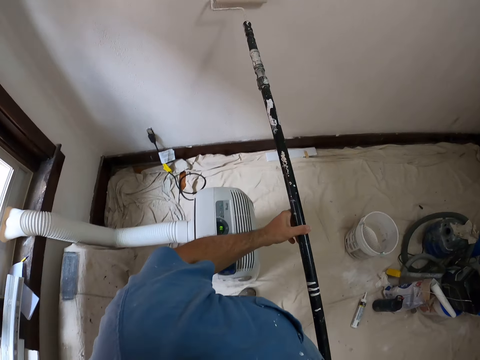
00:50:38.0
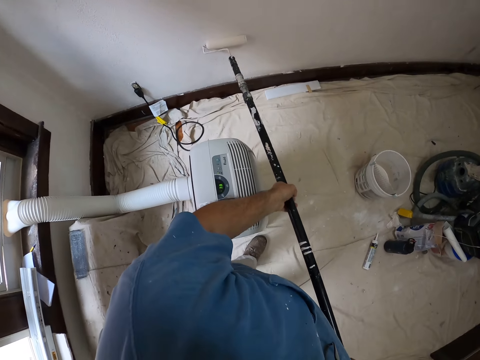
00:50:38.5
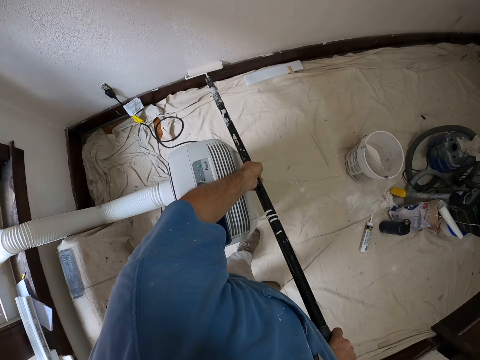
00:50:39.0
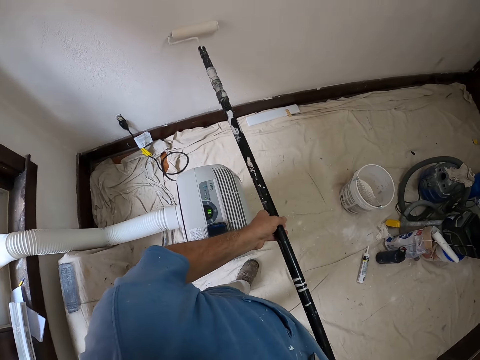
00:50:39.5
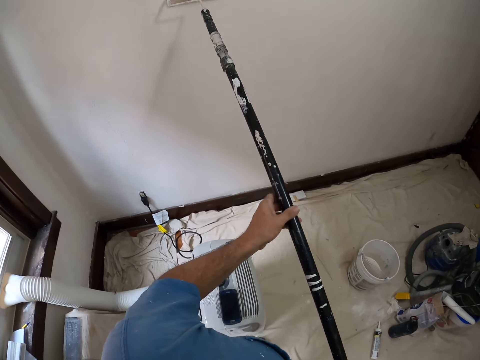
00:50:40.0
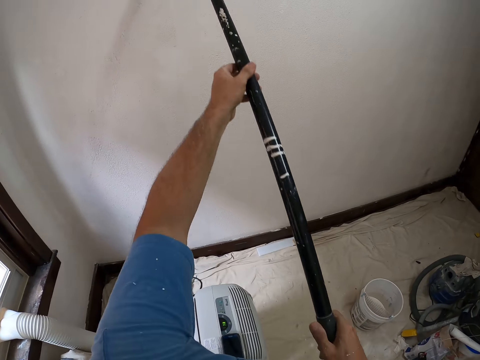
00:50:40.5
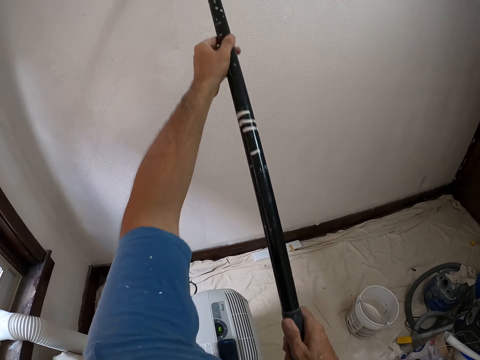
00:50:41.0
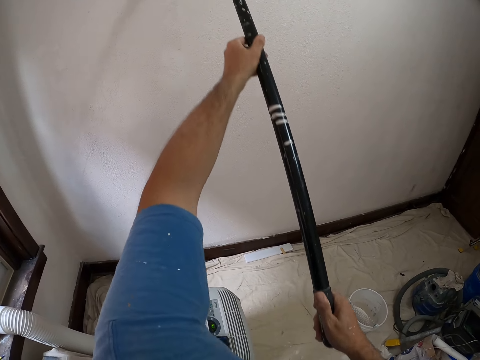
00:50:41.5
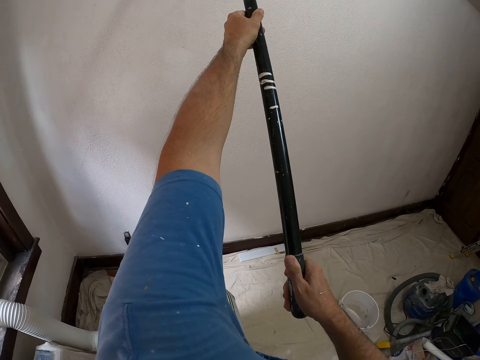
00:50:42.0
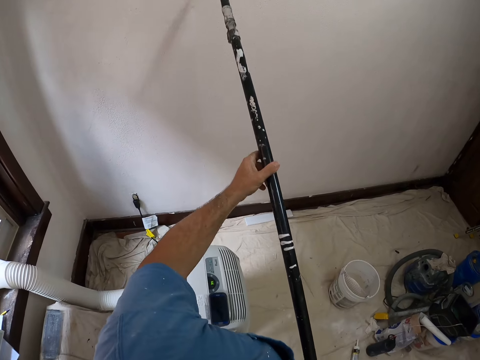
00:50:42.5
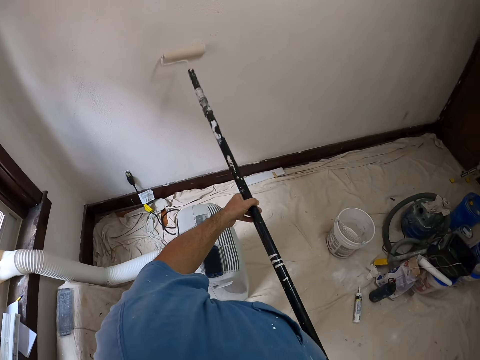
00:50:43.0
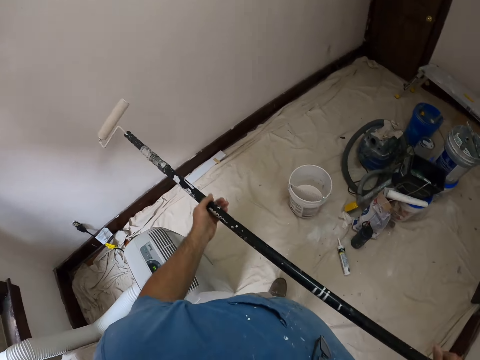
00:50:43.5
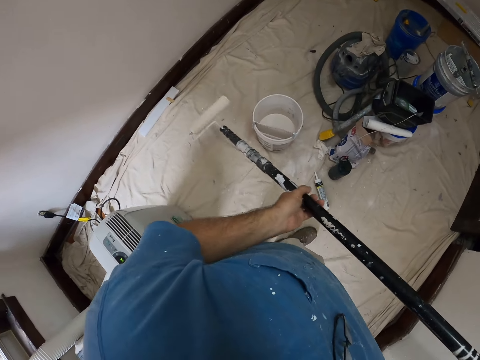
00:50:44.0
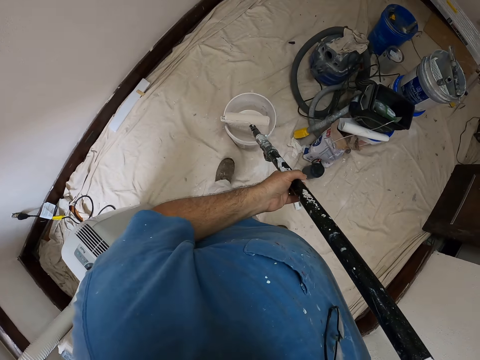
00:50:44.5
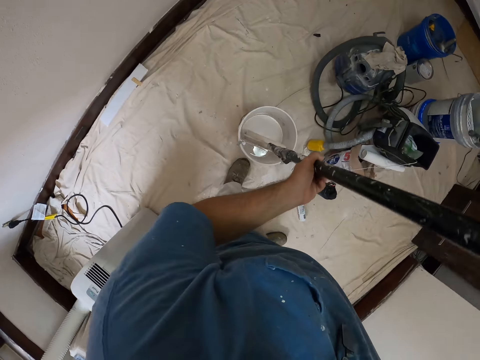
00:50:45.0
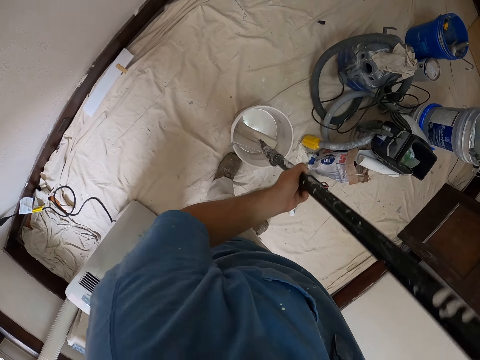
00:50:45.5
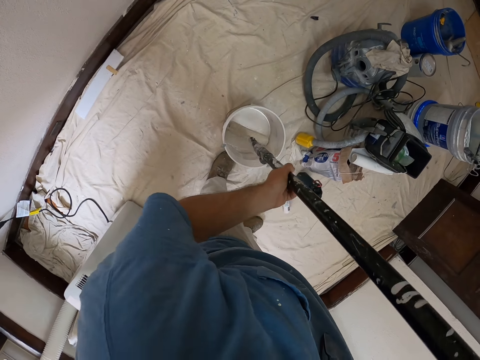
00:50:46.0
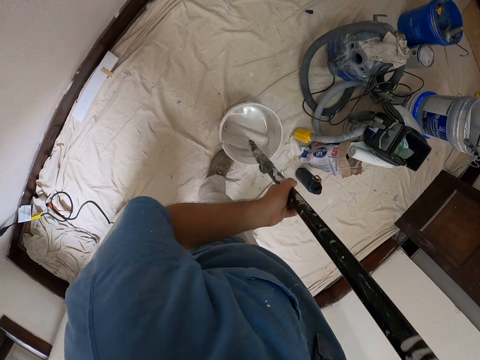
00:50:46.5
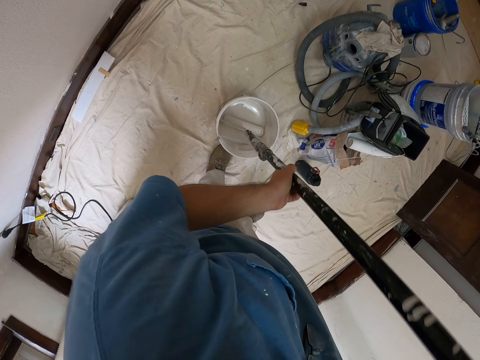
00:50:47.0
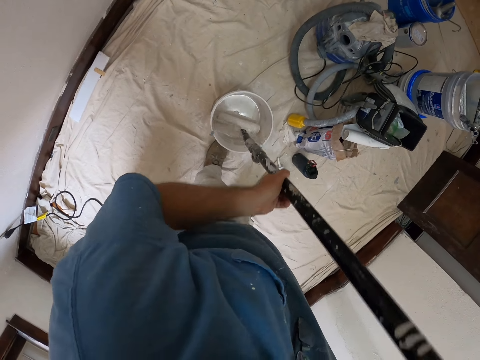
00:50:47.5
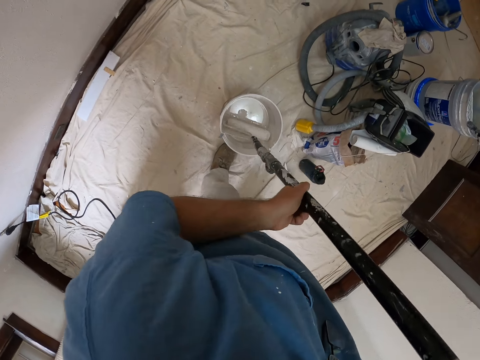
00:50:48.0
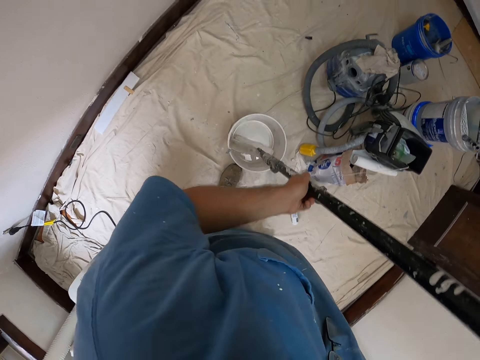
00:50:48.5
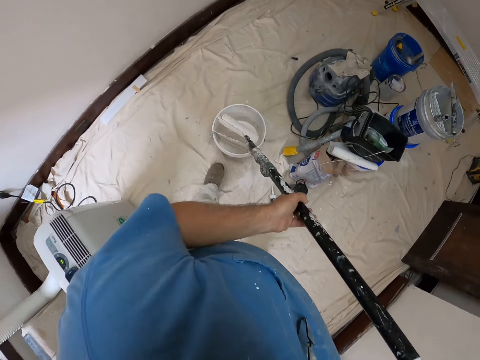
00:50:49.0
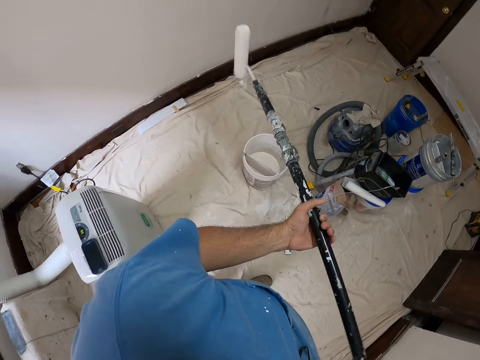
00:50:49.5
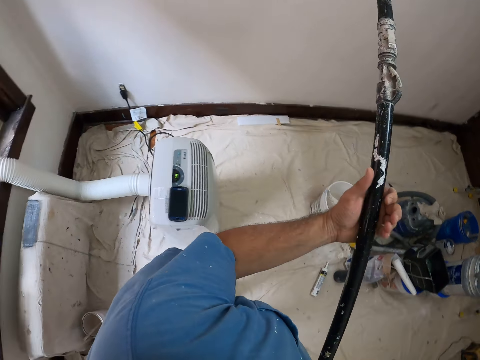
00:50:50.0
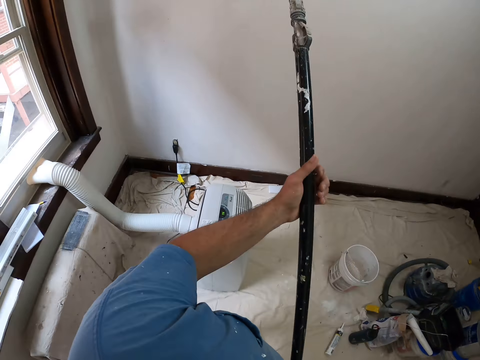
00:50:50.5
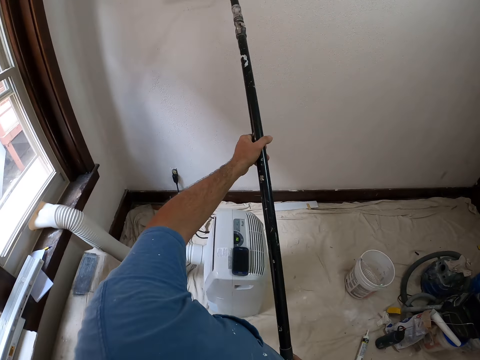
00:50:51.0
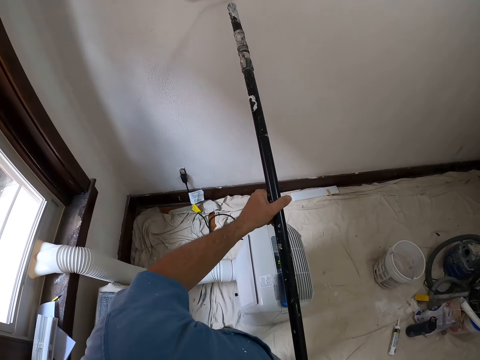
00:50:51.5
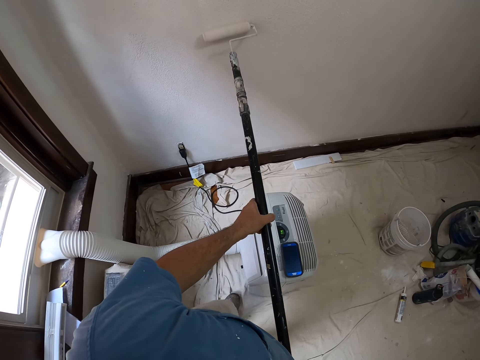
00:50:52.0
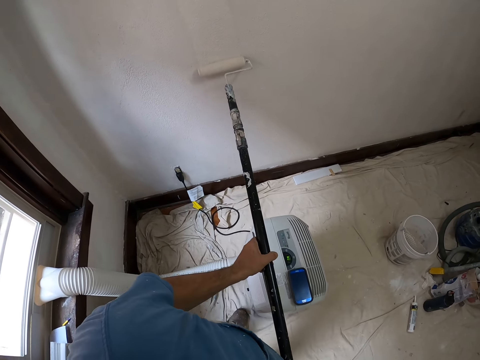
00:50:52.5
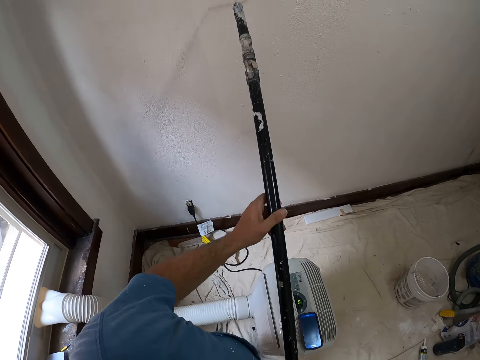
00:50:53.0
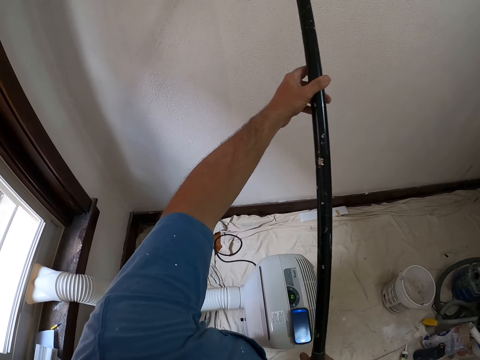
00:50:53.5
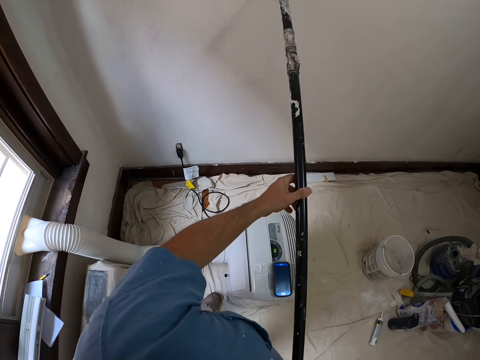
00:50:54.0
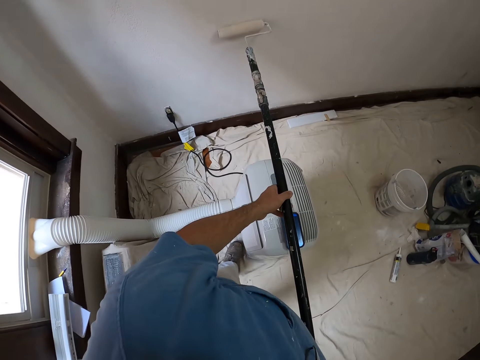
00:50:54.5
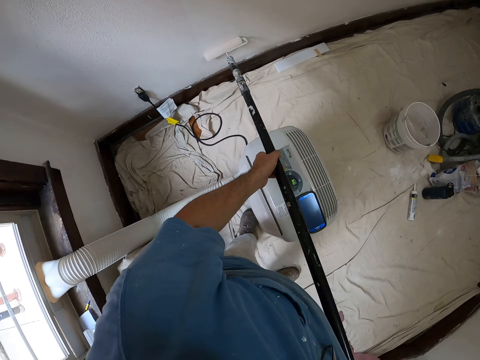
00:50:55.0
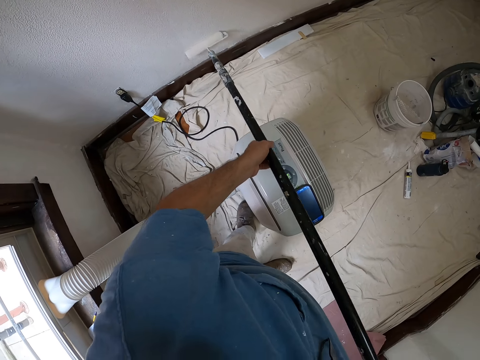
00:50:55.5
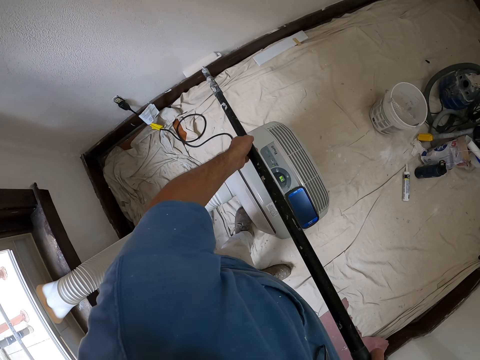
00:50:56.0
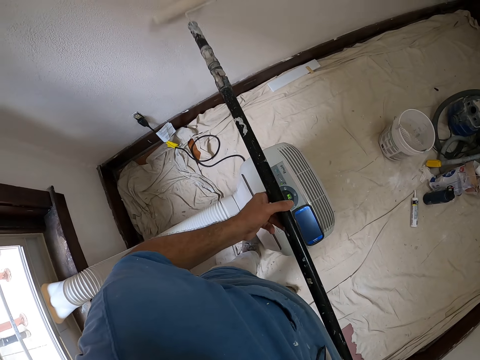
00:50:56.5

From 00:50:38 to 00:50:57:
The camera wearer holds a roller brush and moves towards a paint can. They dip the roller brush in the paint can. They hold up the roller brush. They paint a wall with the long roller brush.

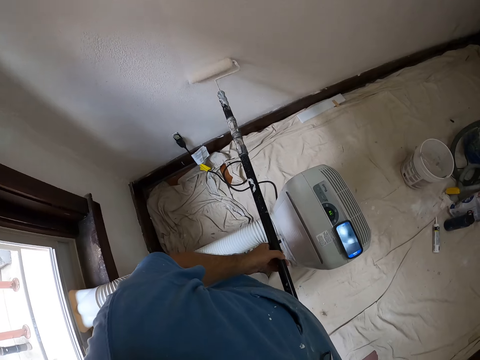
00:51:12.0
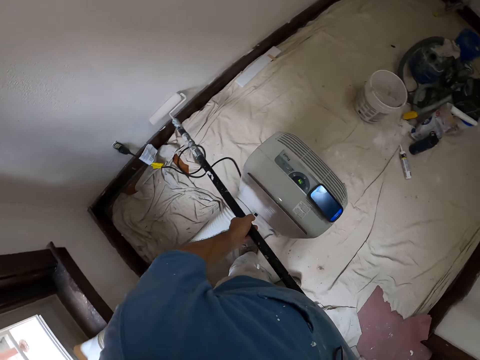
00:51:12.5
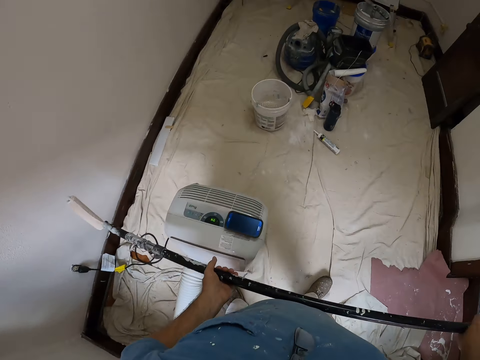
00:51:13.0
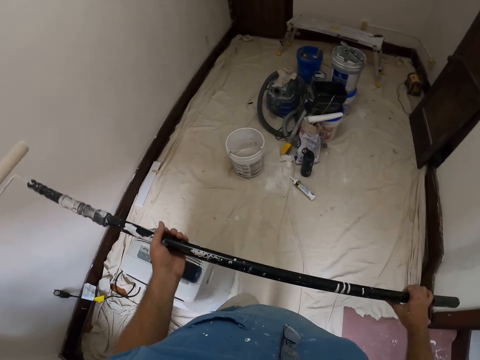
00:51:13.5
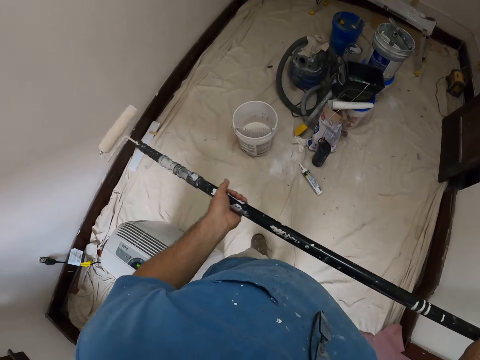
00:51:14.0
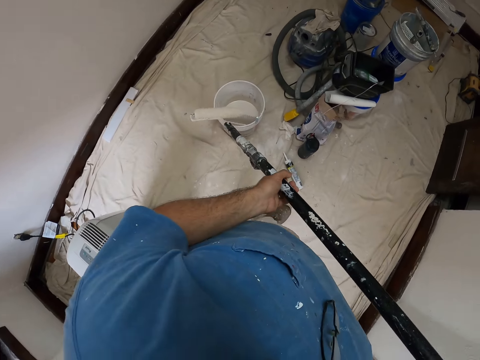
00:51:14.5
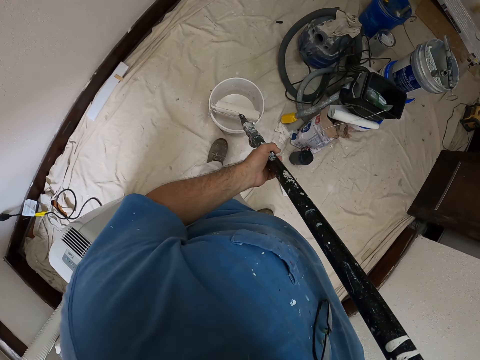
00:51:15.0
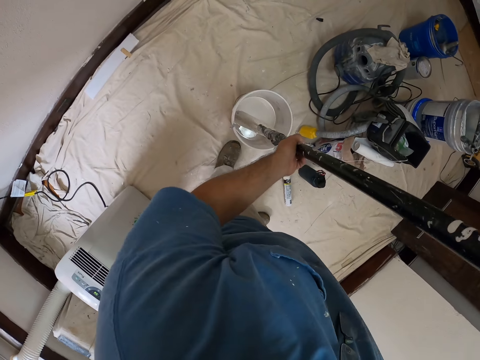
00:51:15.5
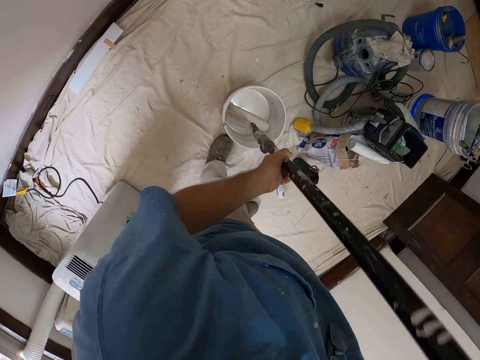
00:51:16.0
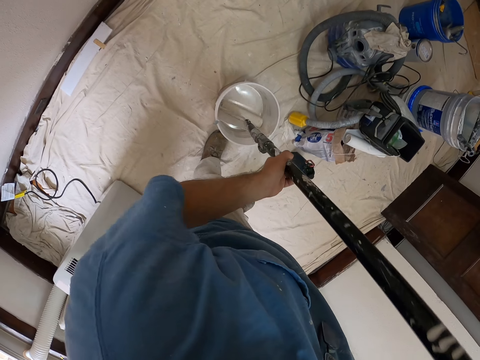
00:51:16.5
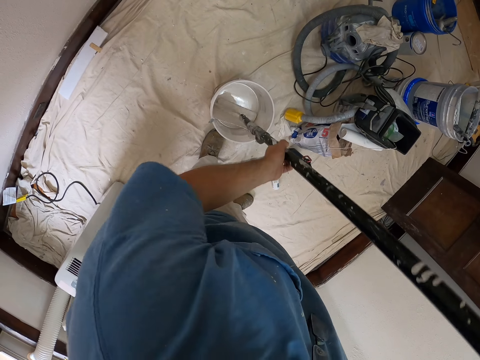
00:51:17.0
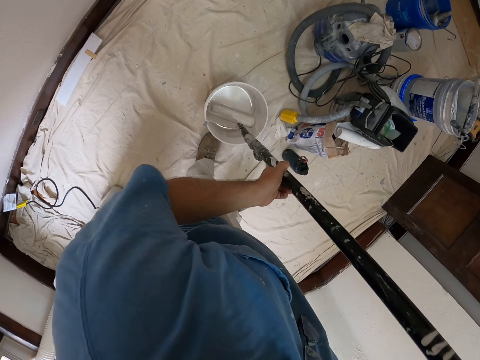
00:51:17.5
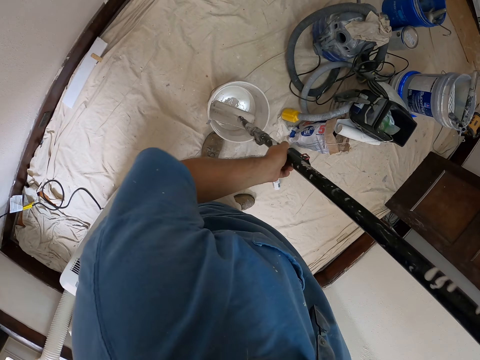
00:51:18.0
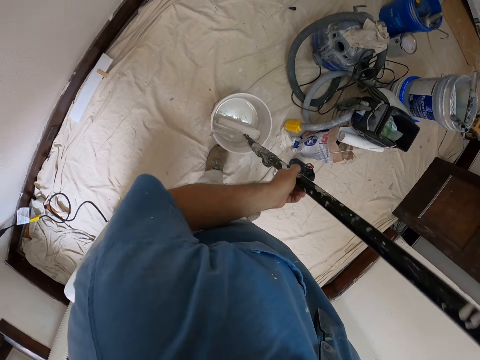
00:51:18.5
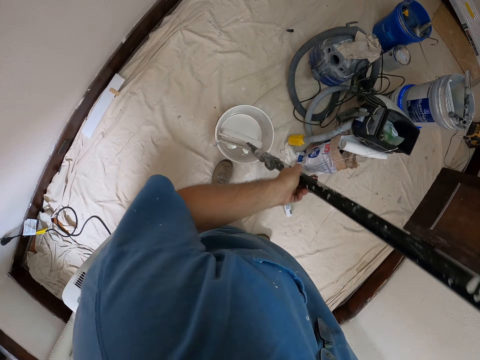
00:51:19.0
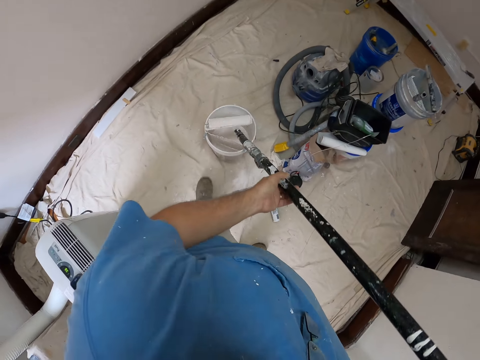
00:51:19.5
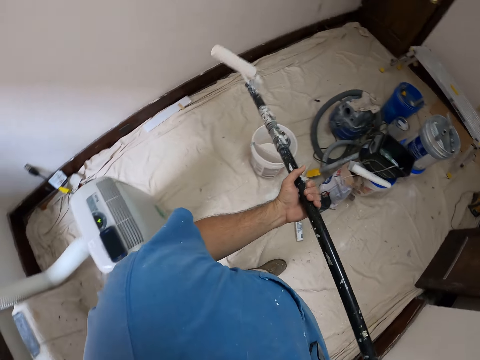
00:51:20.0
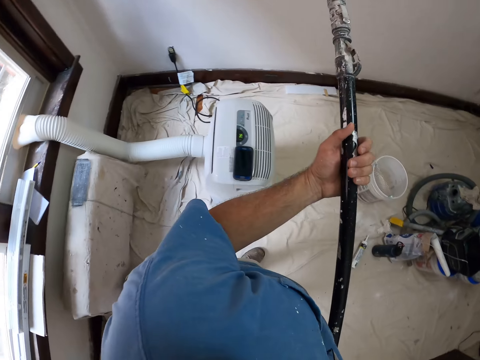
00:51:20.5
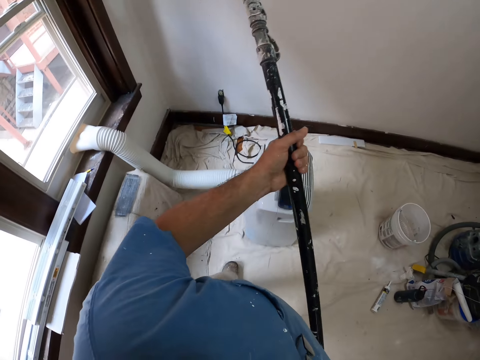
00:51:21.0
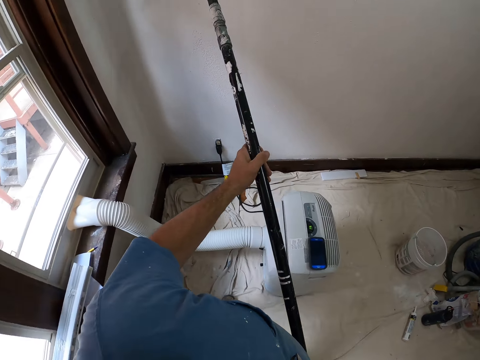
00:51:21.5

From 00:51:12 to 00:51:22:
The camera wearer holds a roller brush and moves towards a paint can. They dip the roller brush in the paint can. They hold up the roller brush and move backwards.
